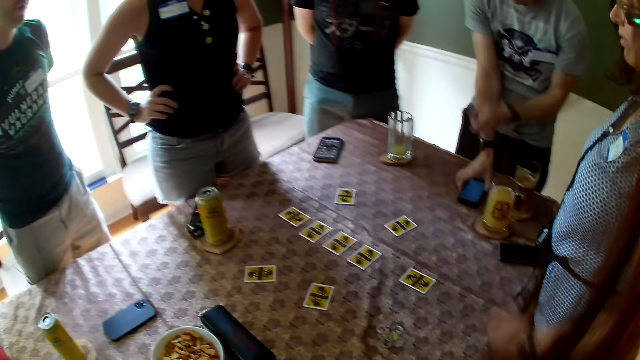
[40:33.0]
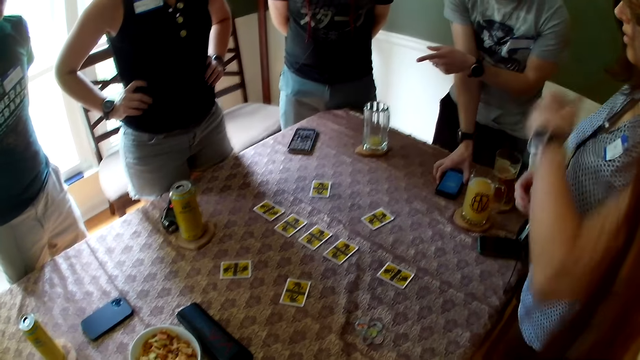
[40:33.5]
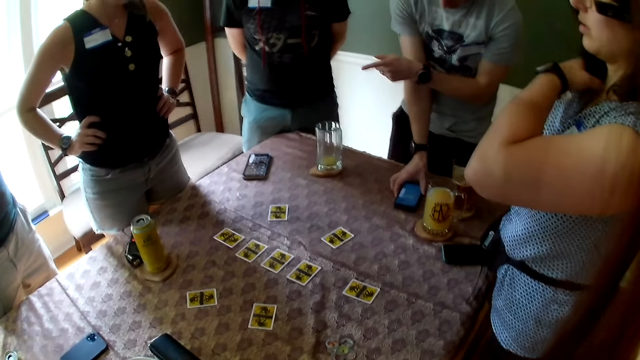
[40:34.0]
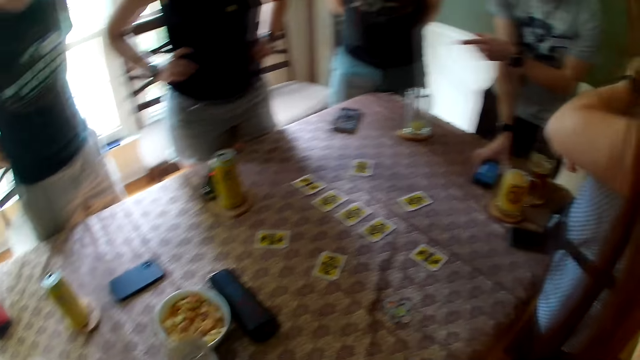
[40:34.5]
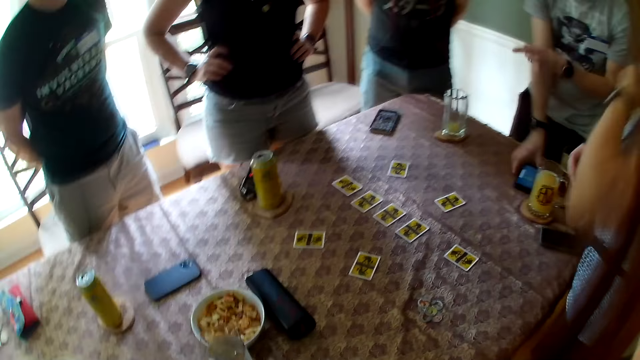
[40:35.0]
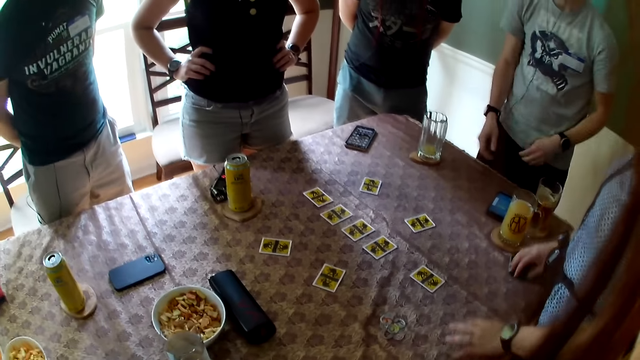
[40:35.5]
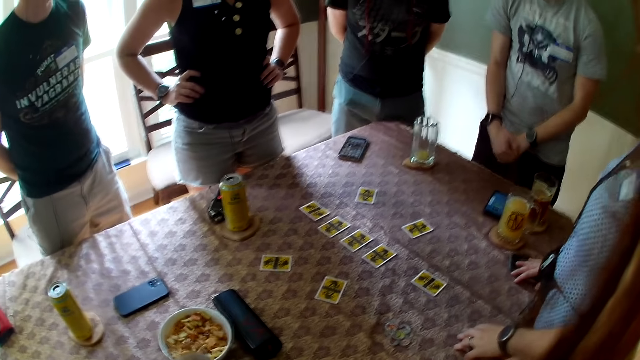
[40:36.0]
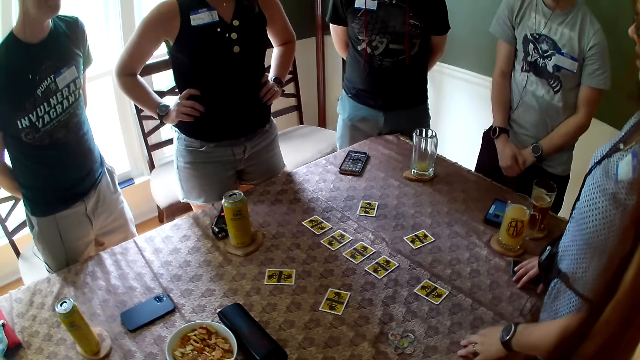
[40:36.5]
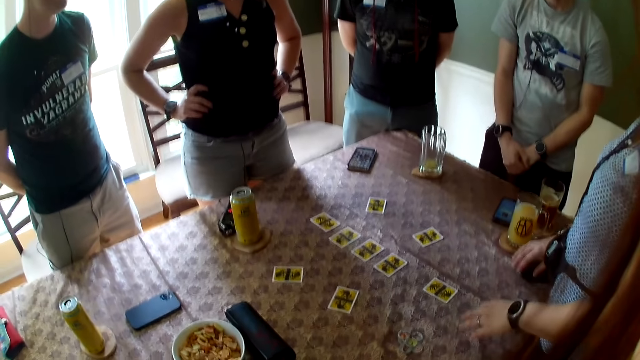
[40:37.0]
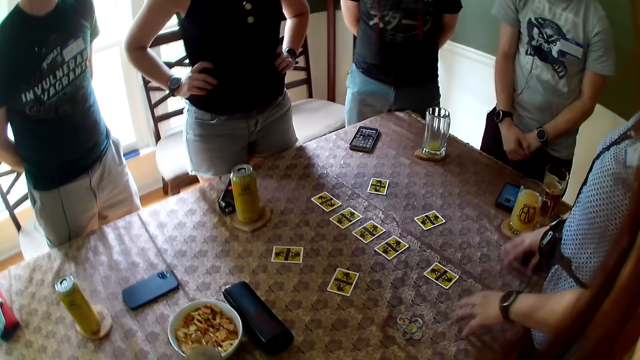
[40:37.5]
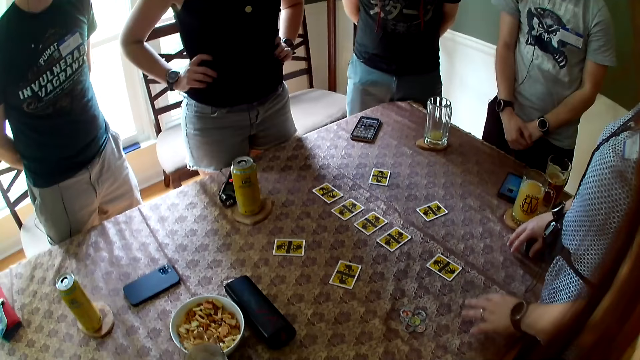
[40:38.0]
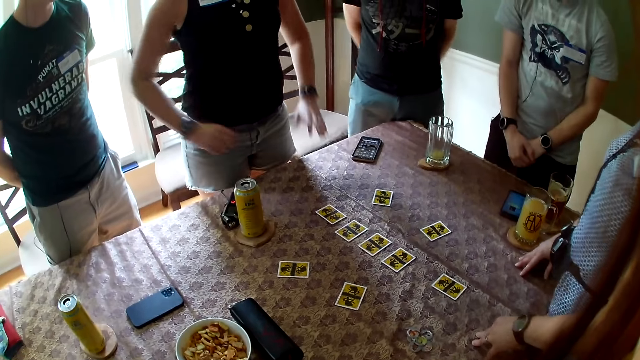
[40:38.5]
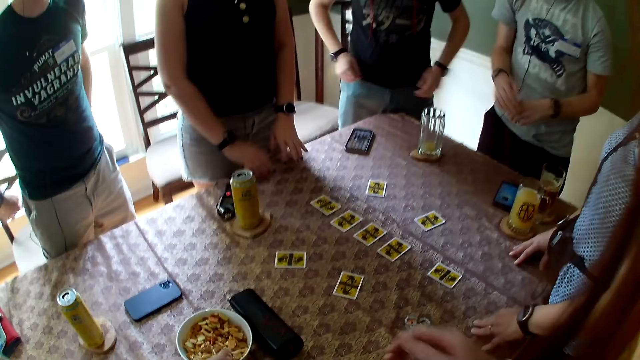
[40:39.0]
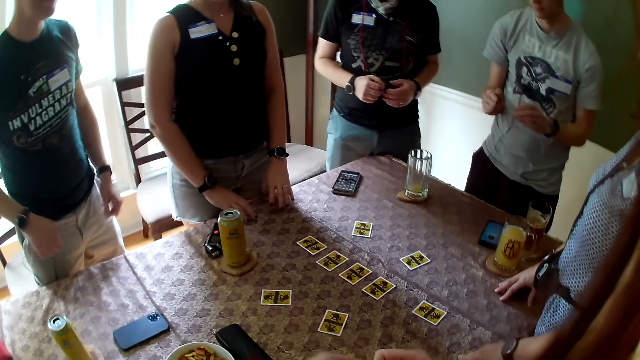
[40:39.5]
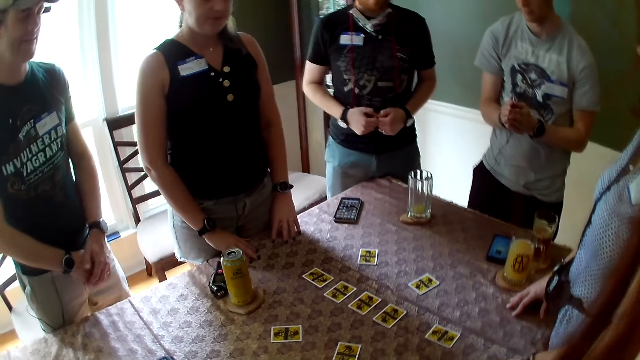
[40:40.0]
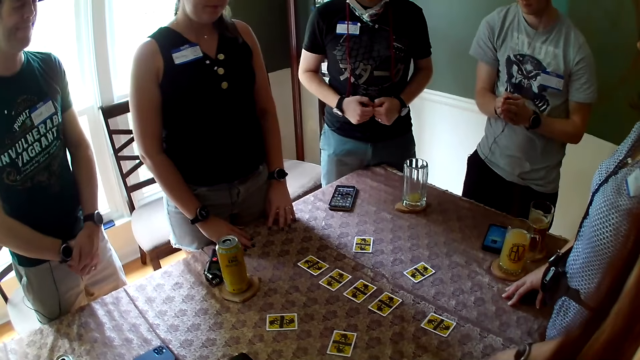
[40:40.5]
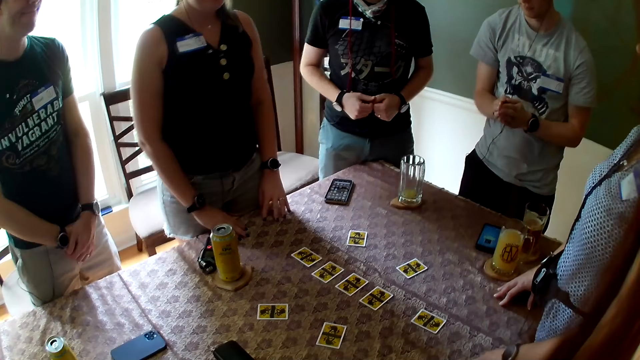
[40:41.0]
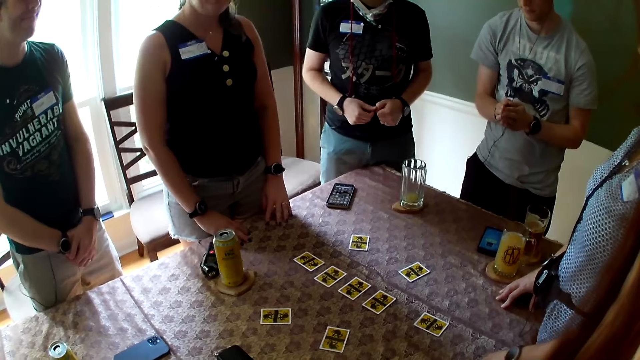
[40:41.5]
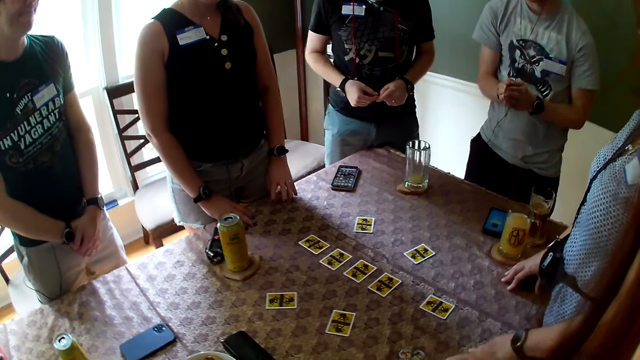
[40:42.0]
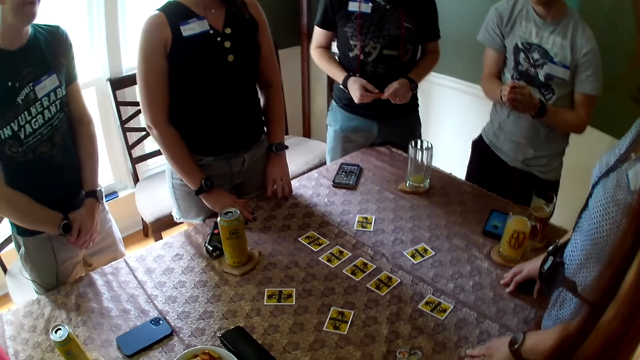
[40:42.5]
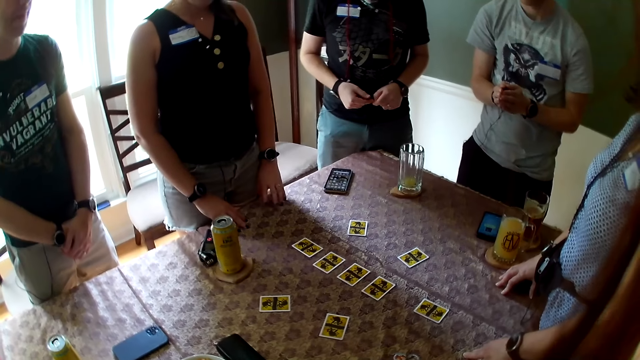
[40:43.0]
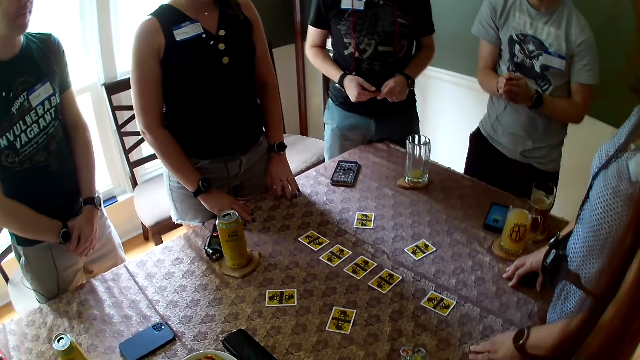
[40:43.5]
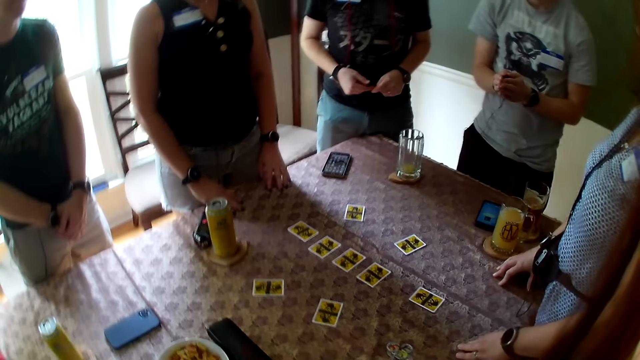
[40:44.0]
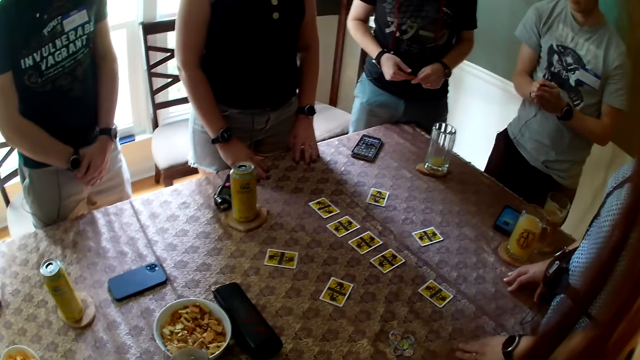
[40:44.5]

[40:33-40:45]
A man points at another man. A woman adjusts her hair with her right hand. The woman taps her hands on the table. Another woman rests her hands on the table. The camera wearer listens to the instructions for playing One Night Werewolf.

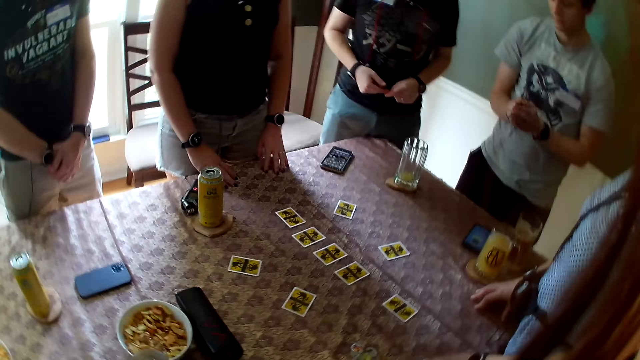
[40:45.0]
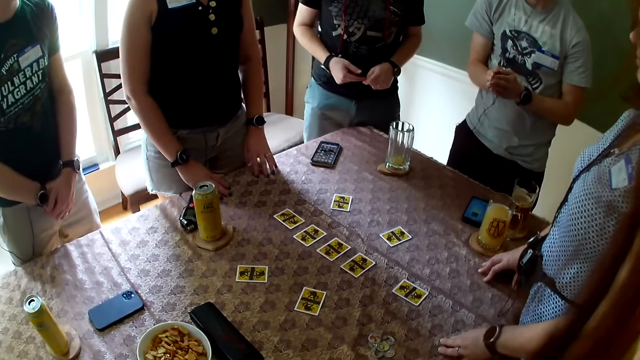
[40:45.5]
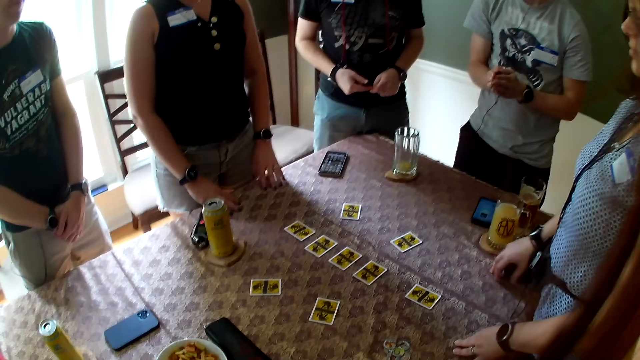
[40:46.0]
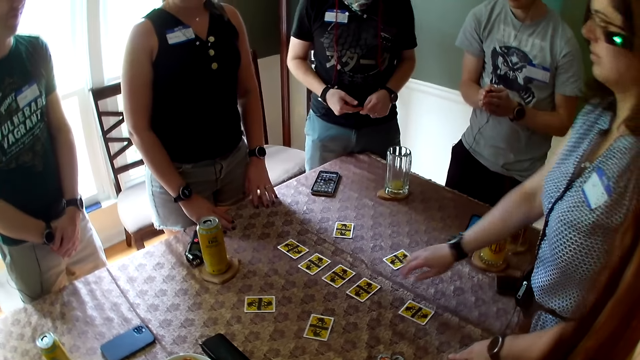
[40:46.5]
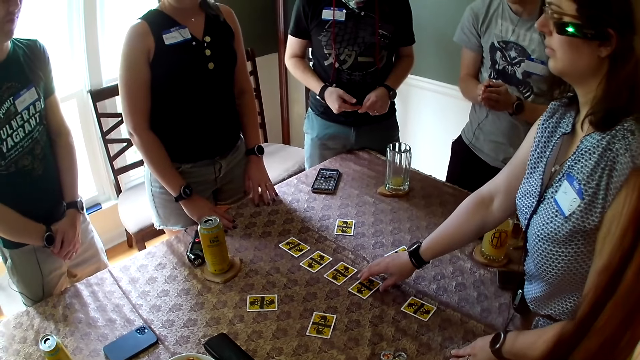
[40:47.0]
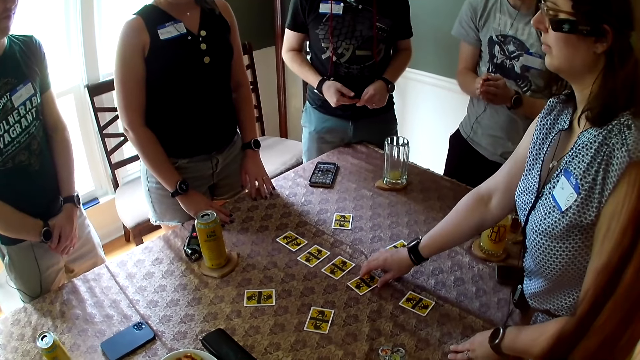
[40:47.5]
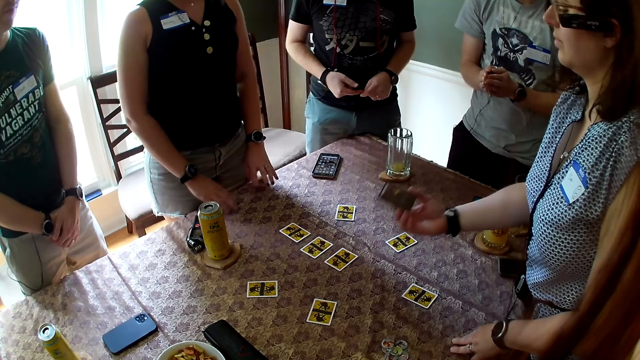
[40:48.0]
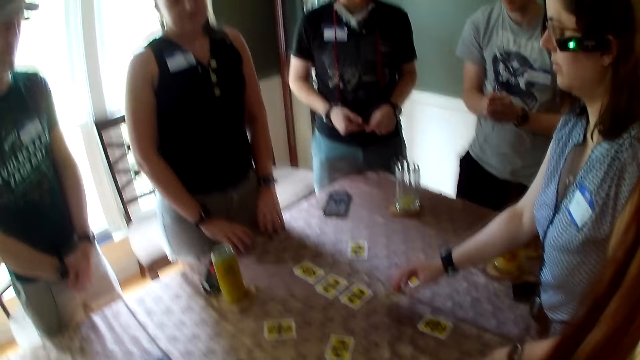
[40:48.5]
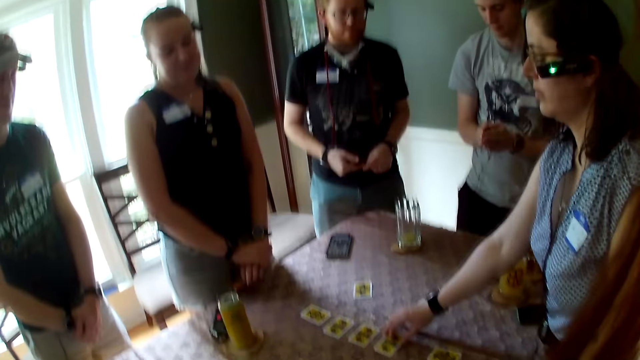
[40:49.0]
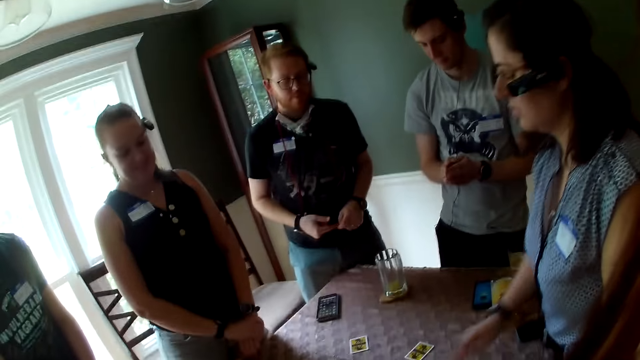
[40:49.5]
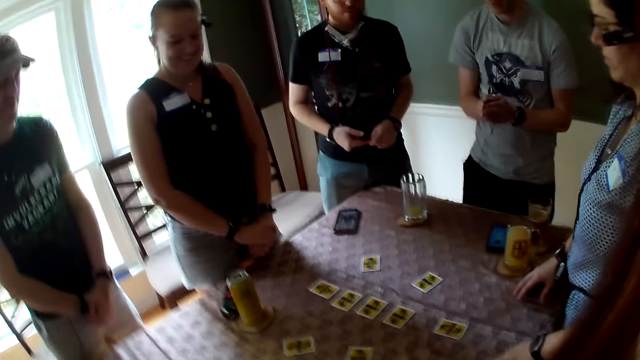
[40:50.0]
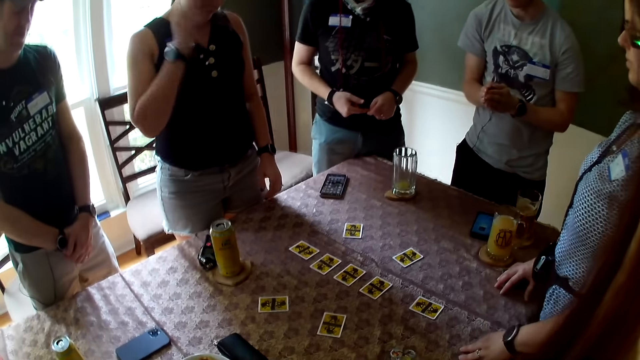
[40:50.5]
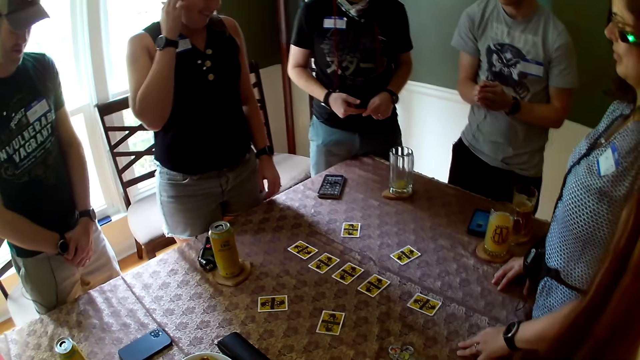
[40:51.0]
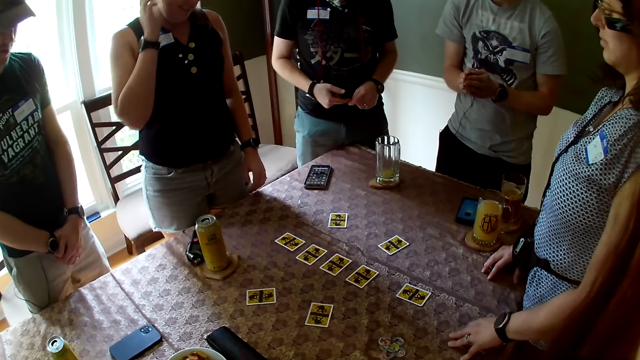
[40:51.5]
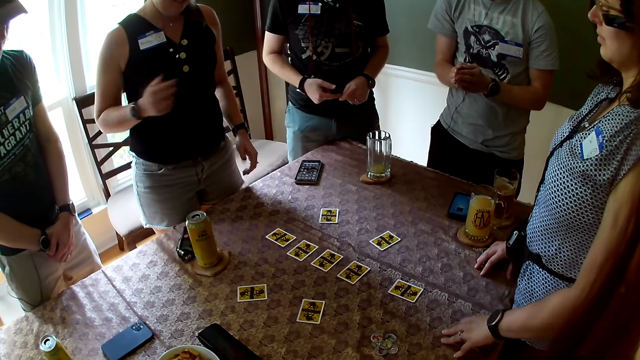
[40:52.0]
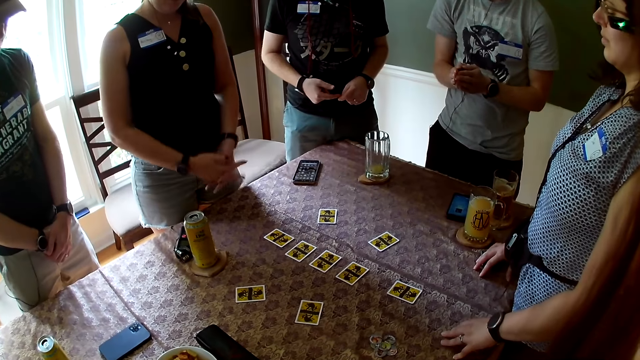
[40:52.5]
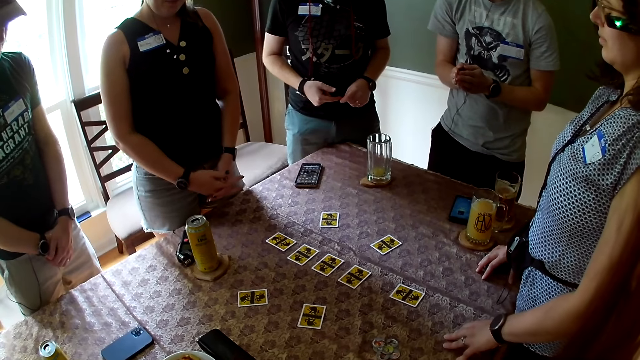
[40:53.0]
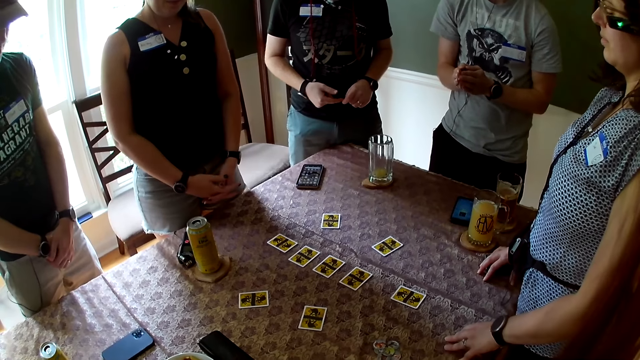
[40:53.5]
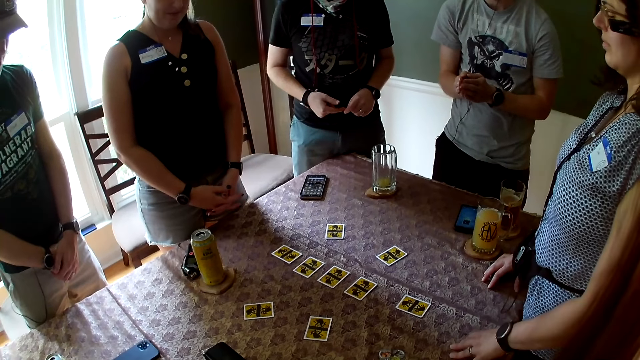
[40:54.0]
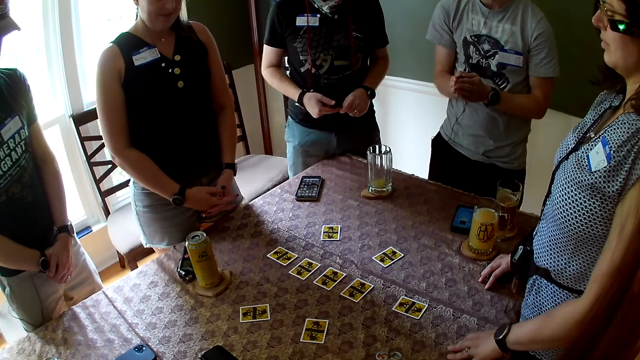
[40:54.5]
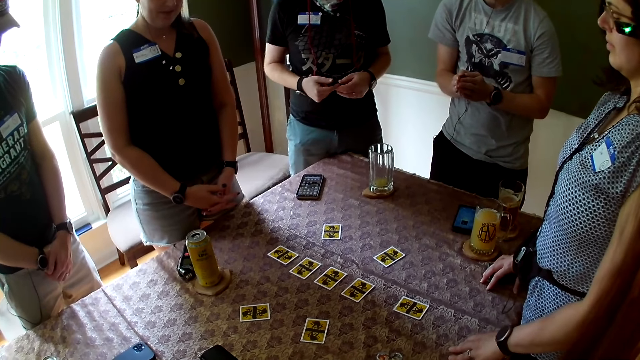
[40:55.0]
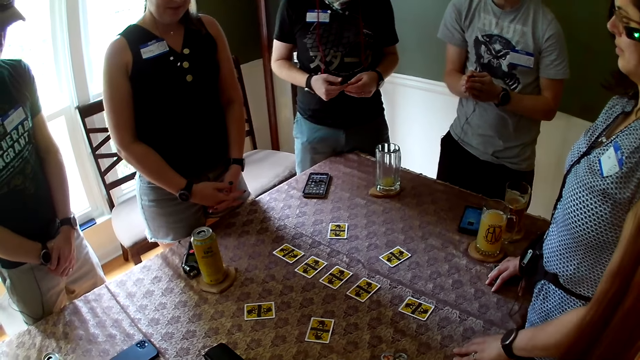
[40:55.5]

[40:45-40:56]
The woman picks a card from the table with her right hand. The woman looks at the card. The woman drops the card on the table with her right hand. Another woman touches her ear and holds her hands.
